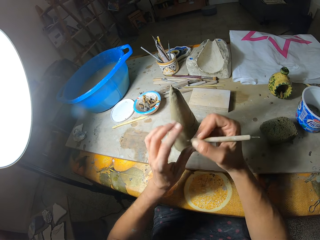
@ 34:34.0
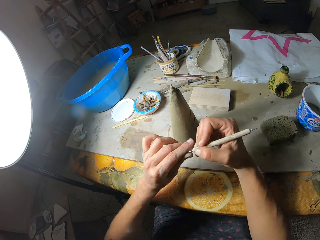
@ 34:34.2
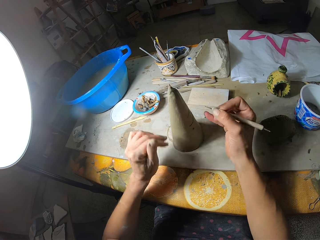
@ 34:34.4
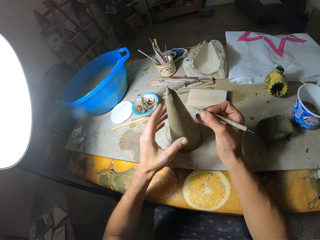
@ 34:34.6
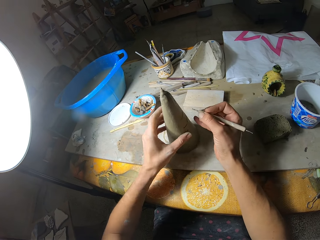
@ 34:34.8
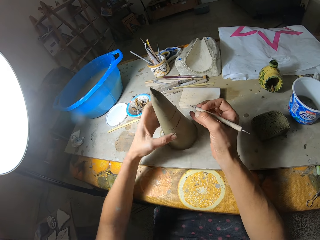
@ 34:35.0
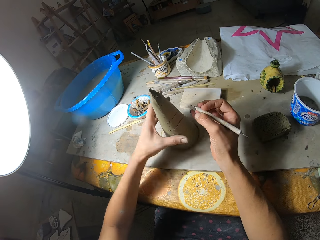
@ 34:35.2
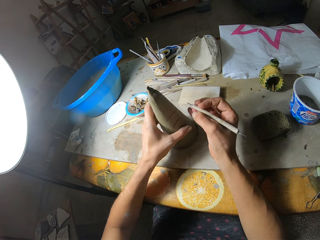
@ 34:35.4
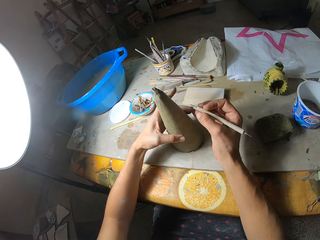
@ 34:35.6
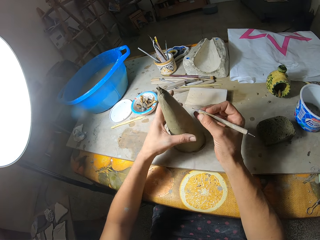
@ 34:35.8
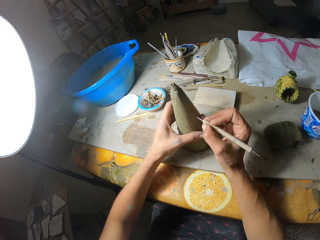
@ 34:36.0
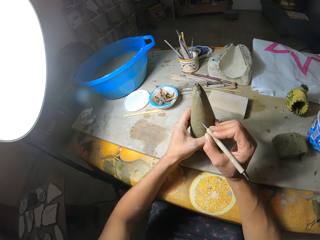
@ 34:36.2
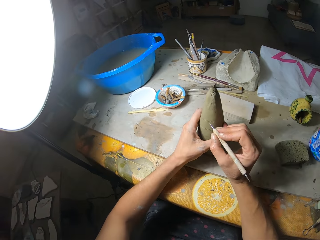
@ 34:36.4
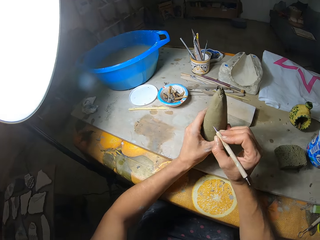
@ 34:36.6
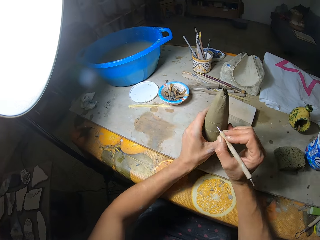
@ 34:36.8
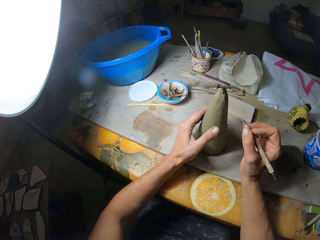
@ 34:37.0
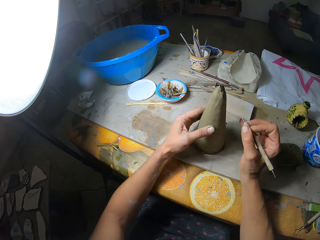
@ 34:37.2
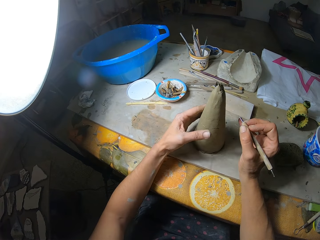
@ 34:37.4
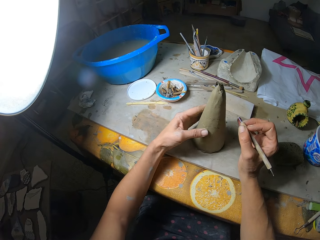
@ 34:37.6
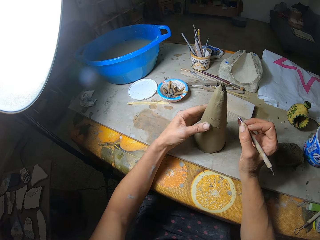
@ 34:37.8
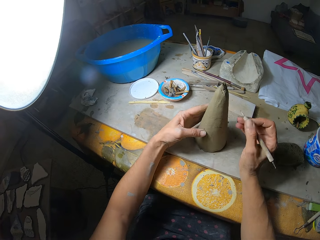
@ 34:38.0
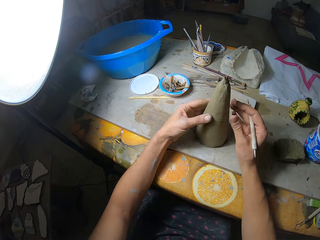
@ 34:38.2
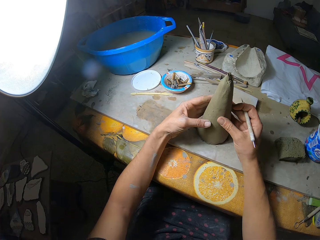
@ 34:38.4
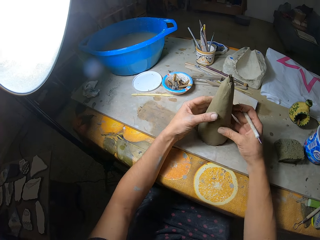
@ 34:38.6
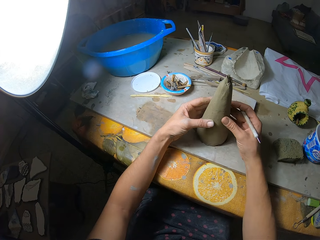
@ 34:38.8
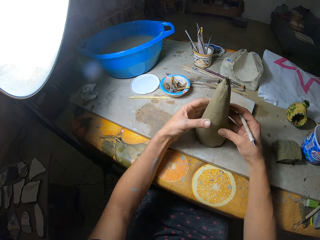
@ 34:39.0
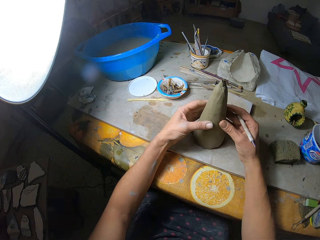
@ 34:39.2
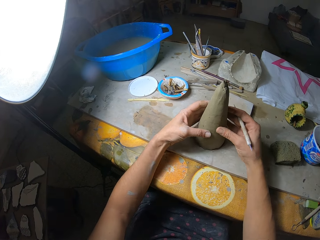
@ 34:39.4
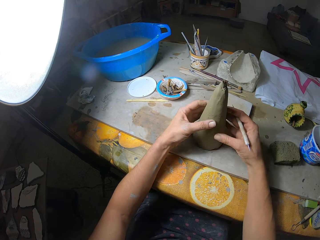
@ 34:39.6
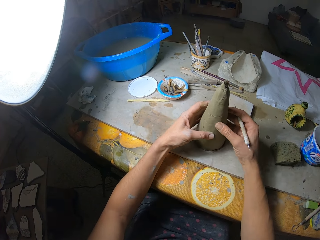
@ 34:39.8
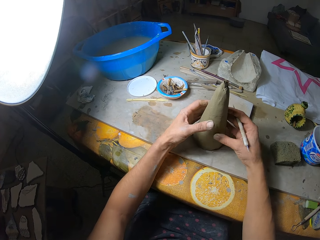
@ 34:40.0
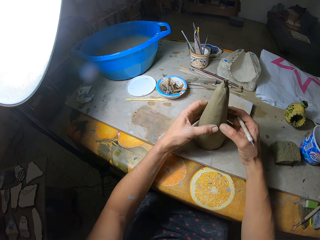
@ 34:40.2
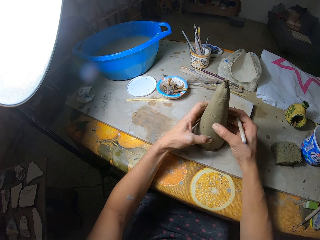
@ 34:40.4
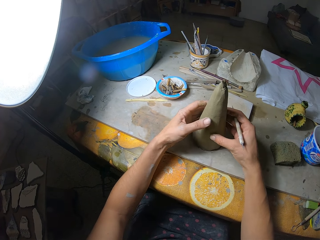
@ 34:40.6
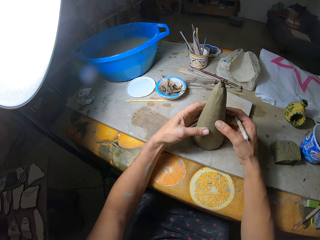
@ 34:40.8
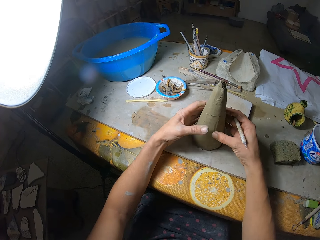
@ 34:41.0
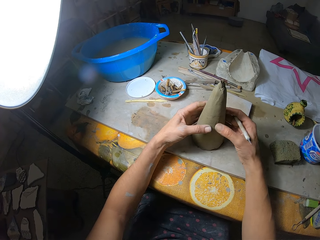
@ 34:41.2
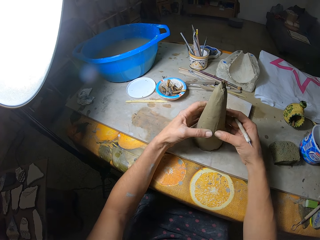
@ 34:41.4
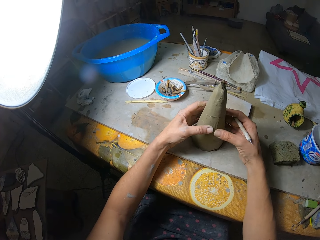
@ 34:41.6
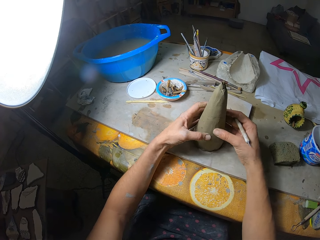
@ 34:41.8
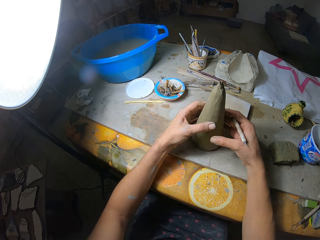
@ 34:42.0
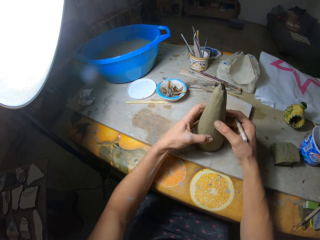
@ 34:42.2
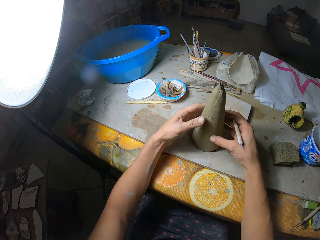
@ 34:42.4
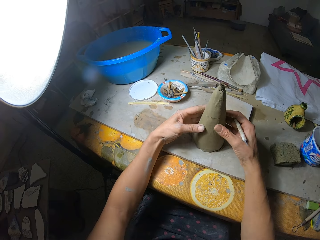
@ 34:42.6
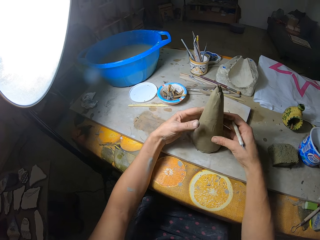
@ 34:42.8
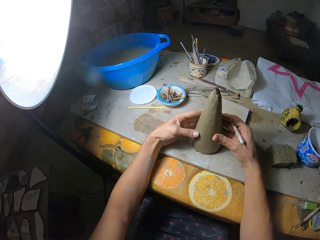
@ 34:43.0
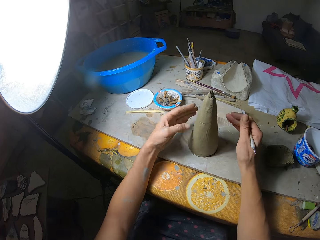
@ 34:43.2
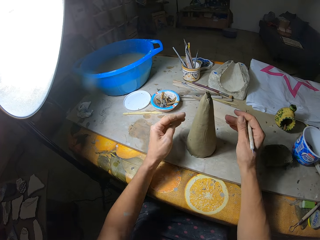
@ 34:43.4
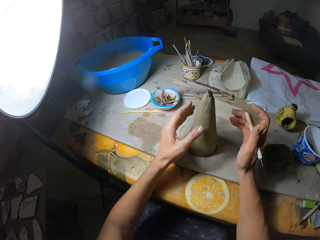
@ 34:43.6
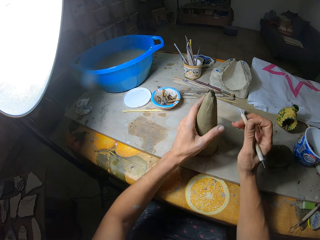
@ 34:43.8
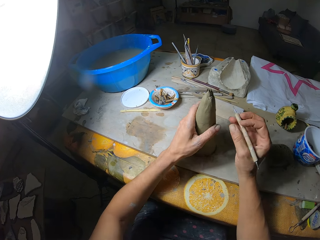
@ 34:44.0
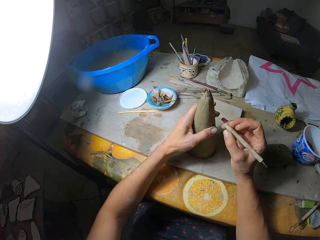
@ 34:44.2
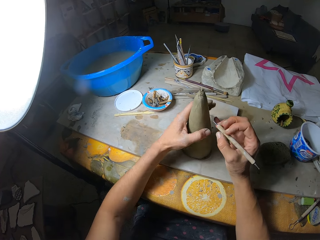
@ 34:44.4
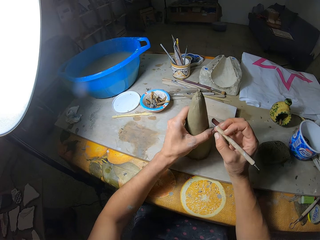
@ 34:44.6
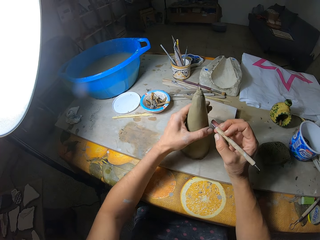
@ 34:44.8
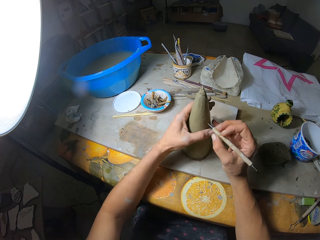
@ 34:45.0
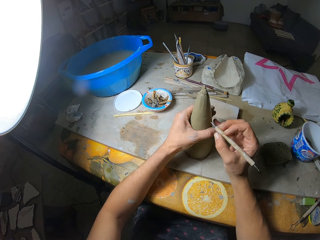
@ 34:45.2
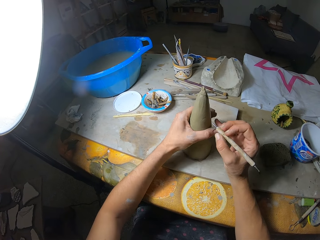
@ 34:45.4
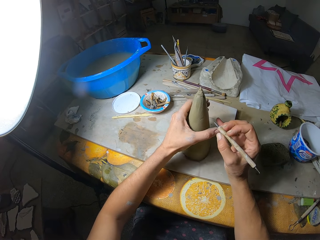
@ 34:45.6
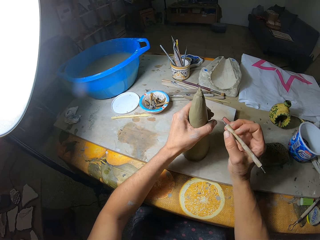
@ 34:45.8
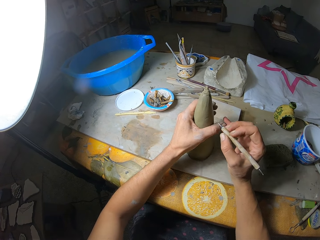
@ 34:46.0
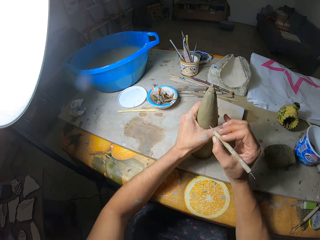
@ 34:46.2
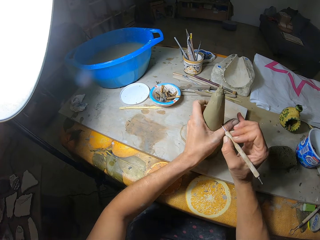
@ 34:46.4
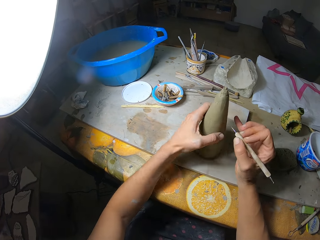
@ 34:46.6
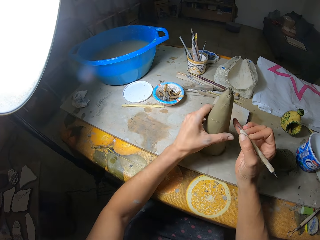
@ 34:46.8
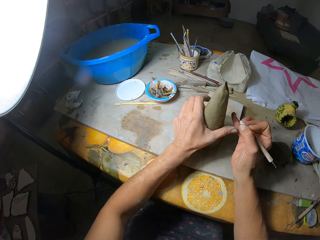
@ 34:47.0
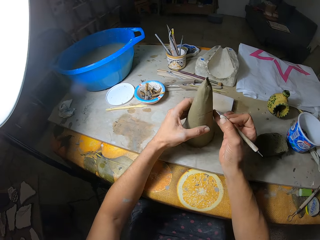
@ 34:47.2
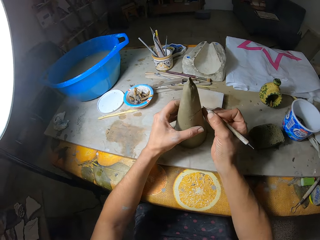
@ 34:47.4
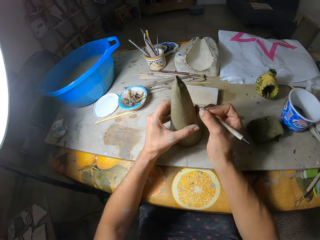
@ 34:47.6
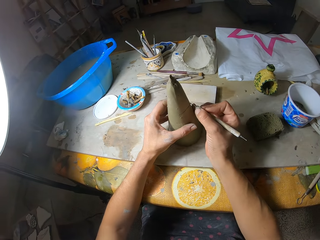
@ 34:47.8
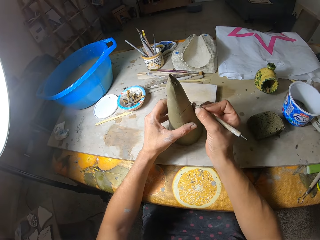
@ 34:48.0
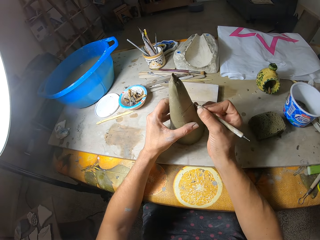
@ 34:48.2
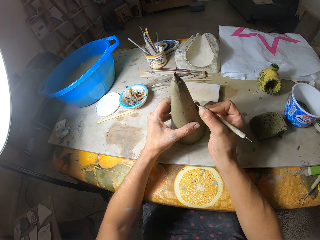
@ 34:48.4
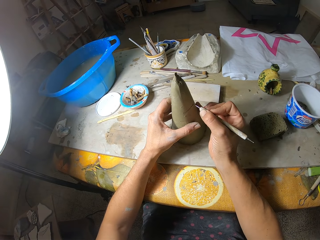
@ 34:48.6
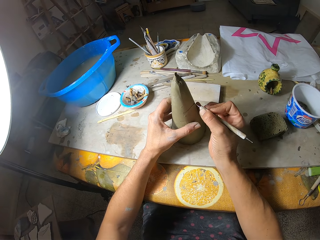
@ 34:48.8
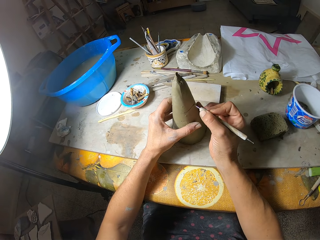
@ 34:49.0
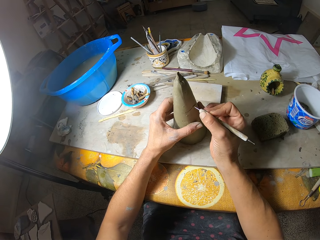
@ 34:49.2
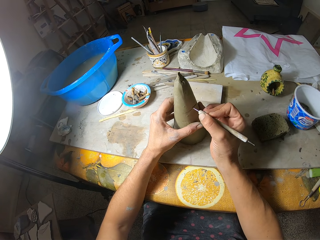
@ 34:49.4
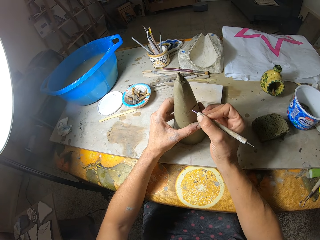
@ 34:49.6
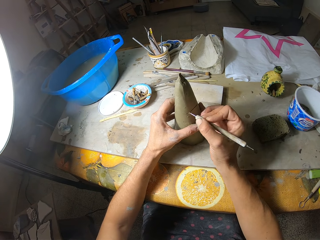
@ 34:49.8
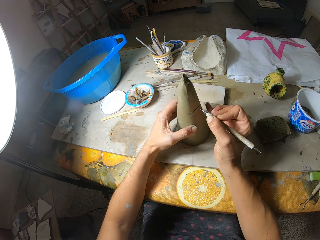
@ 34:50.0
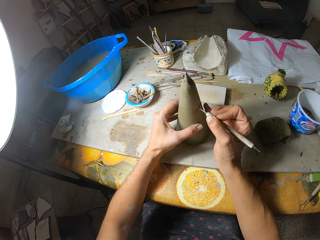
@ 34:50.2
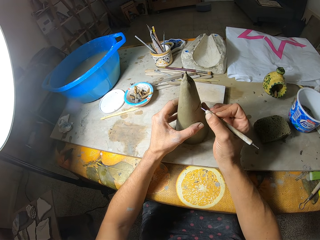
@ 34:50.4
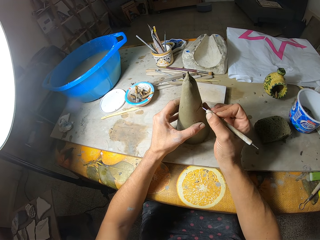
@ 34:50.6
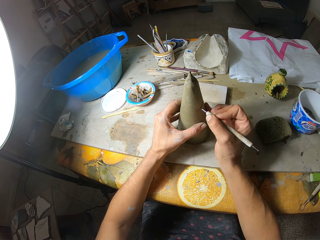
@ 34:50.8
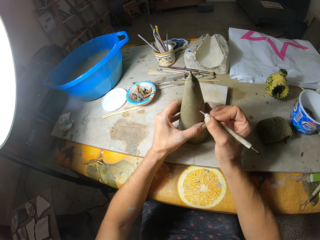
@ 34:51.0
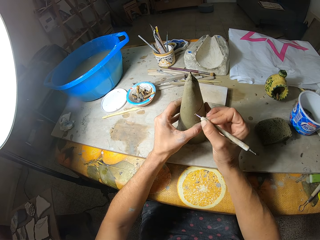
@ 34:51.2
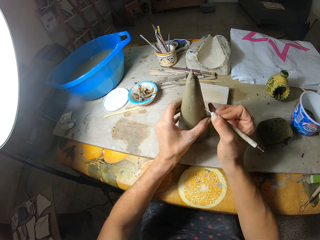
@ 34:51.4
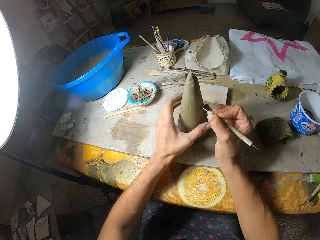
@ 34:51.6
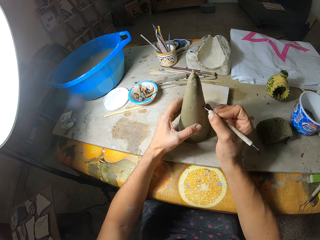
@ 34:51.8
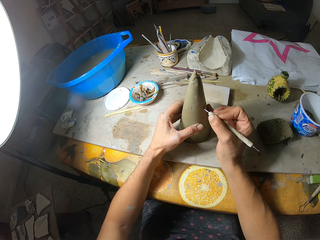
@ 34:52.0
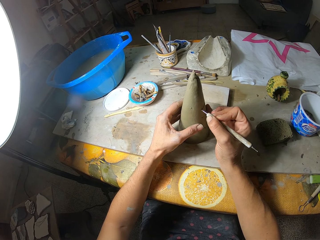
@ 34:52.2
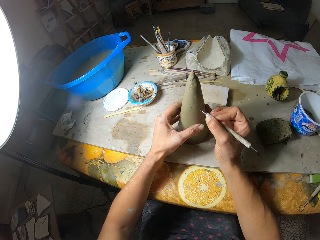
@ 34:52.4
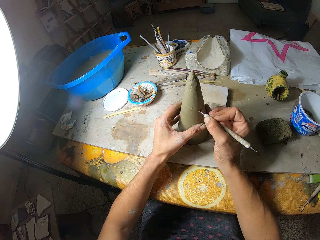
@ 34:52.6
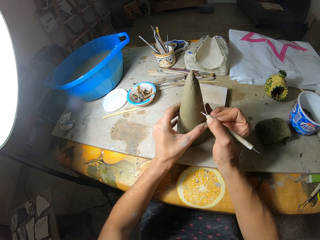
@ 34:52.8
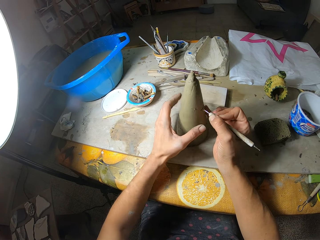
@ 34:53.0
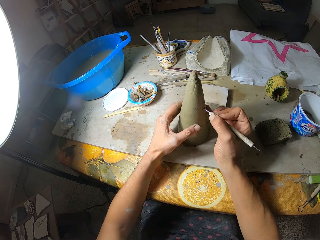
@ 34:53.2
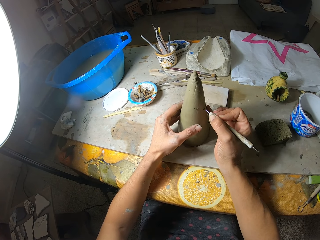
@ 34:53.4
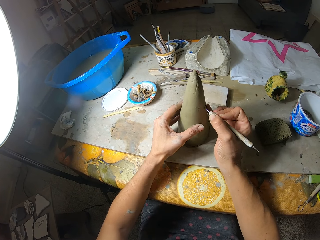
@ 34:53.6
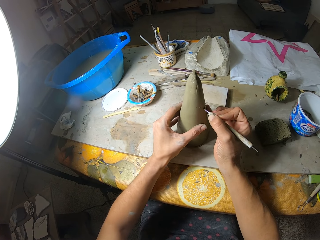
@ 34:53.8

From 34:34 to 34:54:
The camera wearer cleans the tip of the carving tool in her right hand with her left hand. She rolls the ceramic cone art on the table with her left hand. She brushes off clay dust from the ceramic cone art on the table with her left hand. She brushes off clay dust from the ceramic cone art on the table with both hands. She rolls the ceramic cone art on the table with her left hand. She carves on the ceramic cone art in her left hand on the table with the carving tool in her right hand.

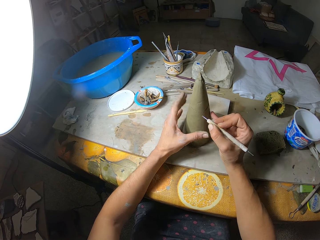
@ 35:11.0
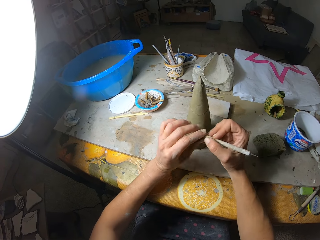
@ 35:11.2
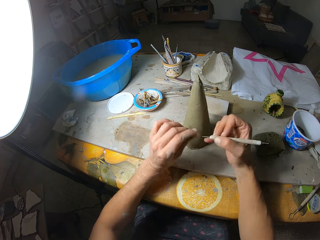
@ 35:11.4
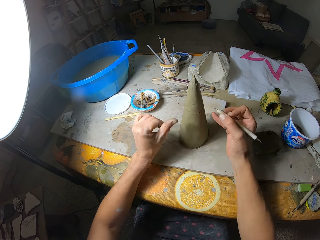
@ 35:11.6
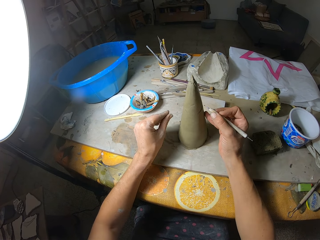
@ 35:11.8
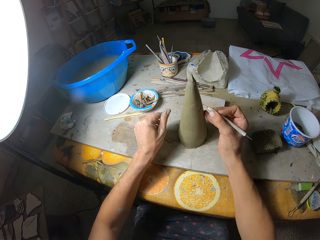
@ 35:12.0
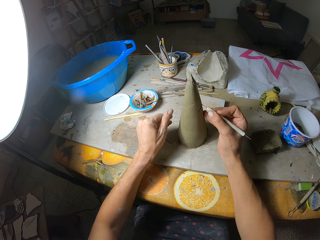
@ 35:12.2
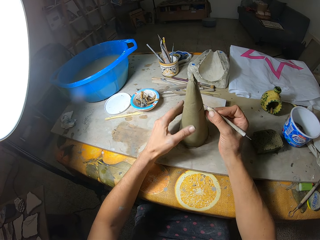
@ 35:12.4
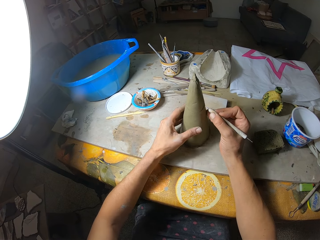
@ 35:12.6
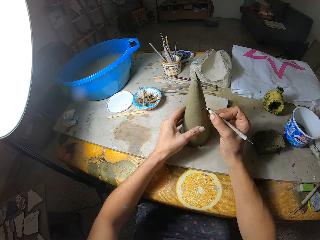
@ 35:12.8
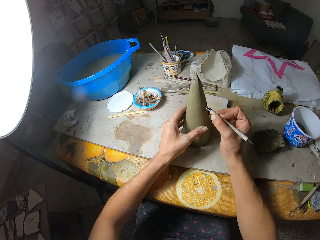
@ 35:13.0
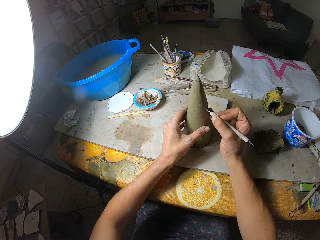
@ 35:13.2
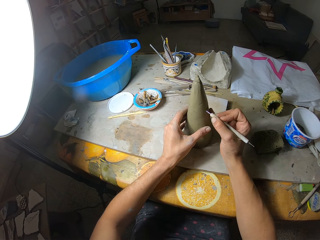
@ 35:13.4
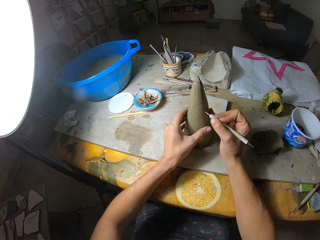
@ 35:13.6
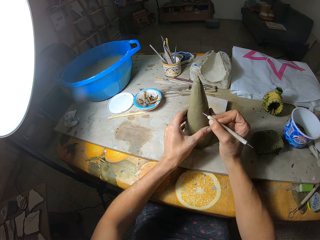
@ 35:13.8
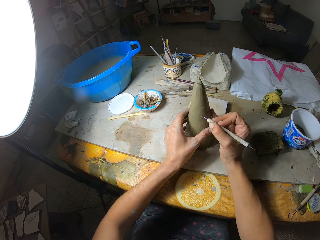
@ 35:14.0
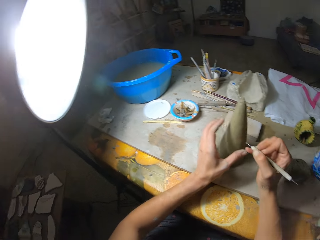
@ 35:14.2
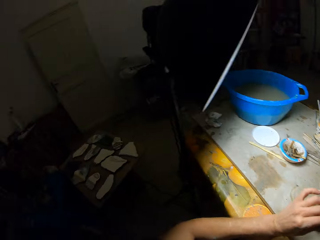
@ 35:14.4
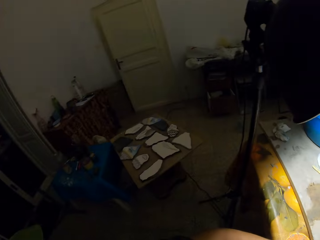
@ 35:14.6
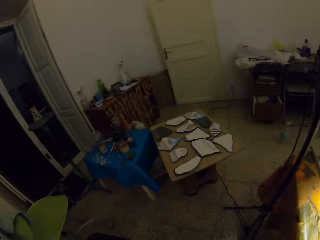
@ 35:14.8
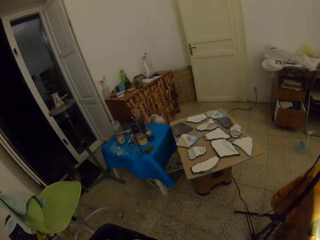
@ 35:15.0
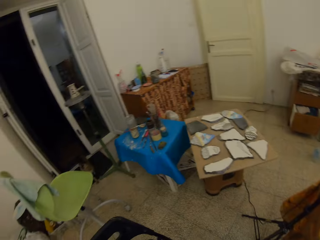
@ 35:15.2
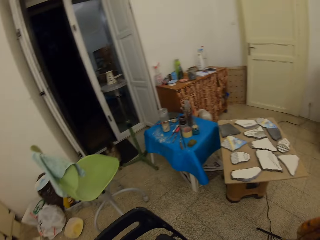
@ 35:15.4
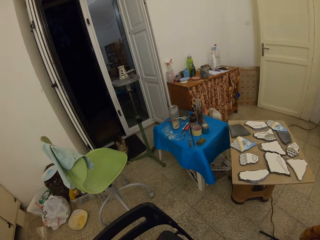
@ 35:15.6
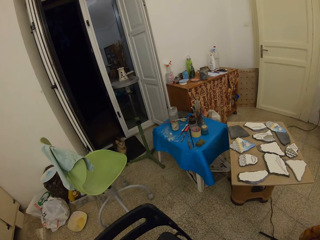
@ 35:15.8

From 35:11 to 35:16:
The camera wearer cleans the tip of the carving tool in her right hand with her left hand. She carves on the ceramic cone art in her left hand on the table with the carving tool in her right hand. She looks around.
